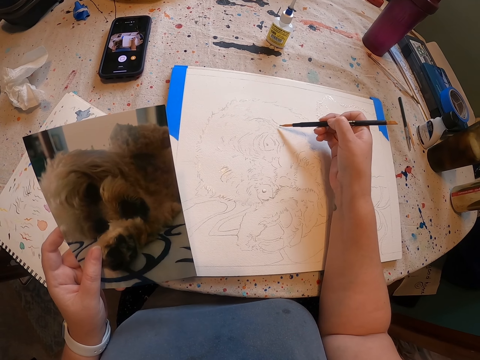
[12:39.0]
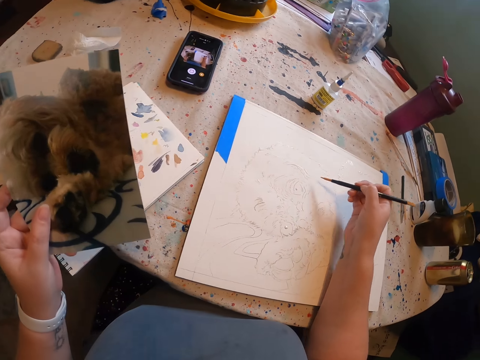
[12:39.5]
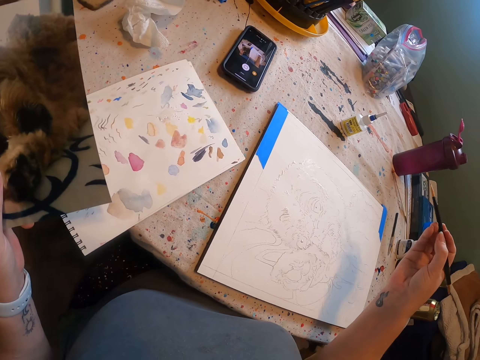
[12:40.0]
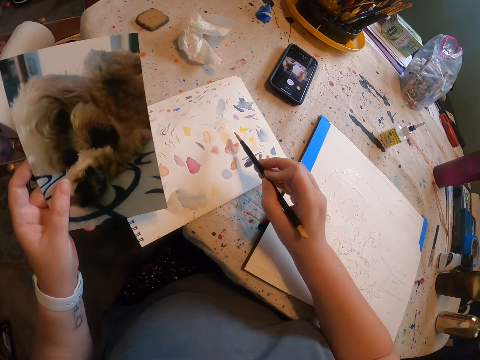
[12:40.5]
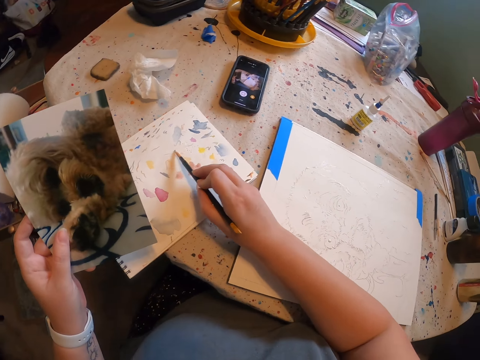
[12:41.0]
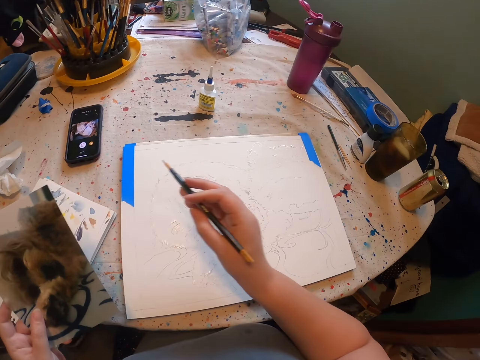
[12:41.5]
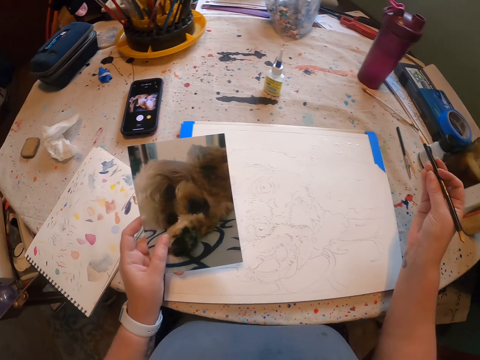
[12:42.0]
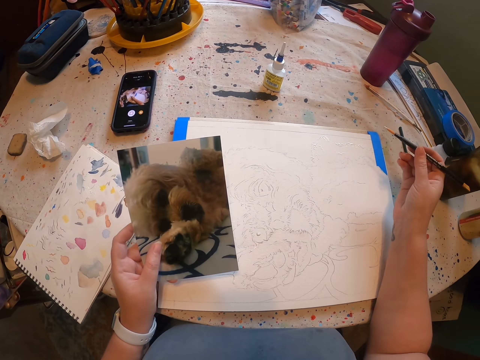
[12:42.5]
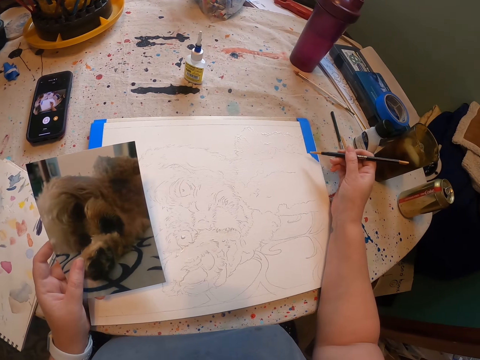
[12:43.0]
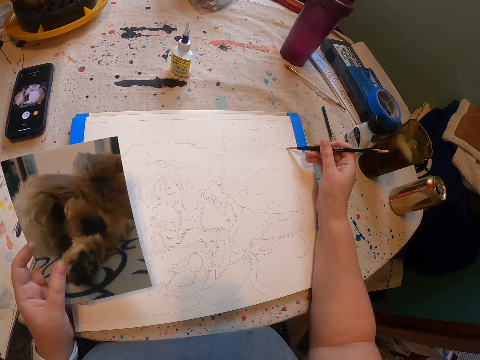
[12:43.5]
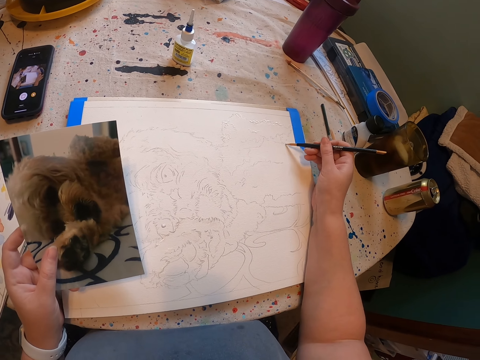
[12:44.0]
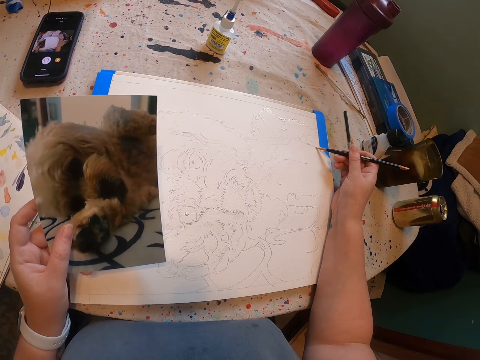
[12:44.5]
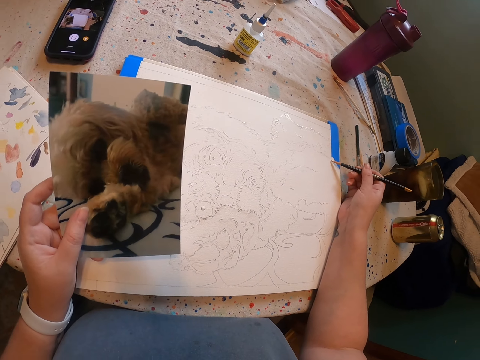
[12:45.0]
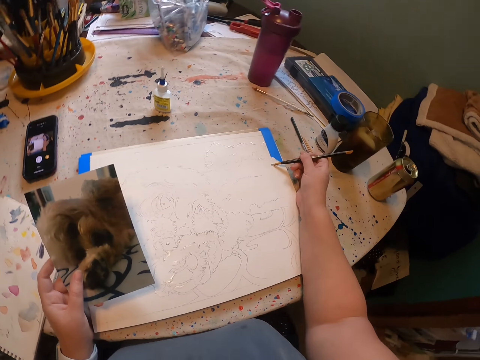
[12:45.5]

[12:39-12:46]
The camera wearer applies paint on a brush. They draw with the brush.

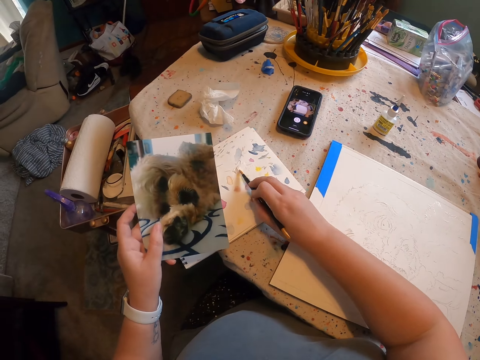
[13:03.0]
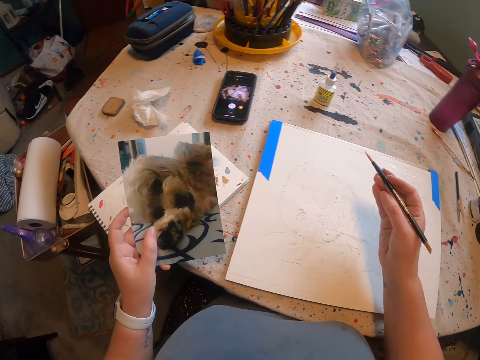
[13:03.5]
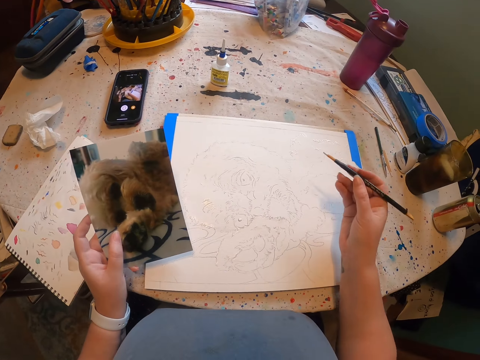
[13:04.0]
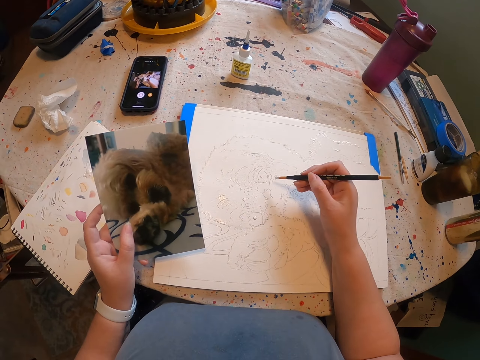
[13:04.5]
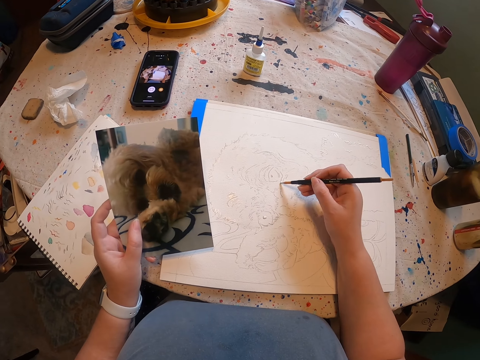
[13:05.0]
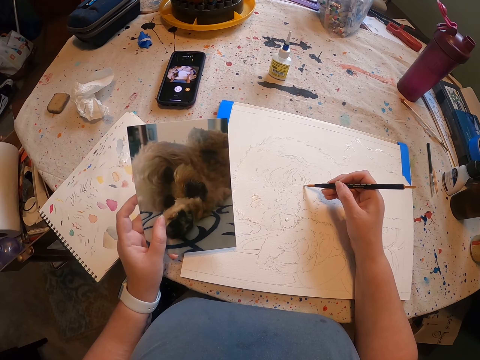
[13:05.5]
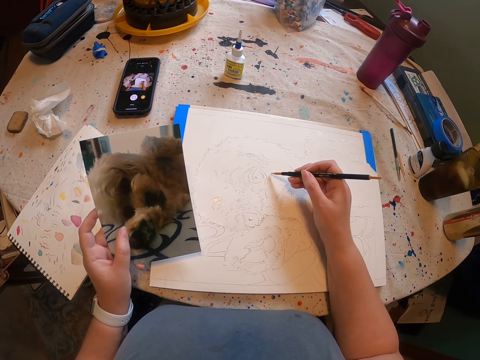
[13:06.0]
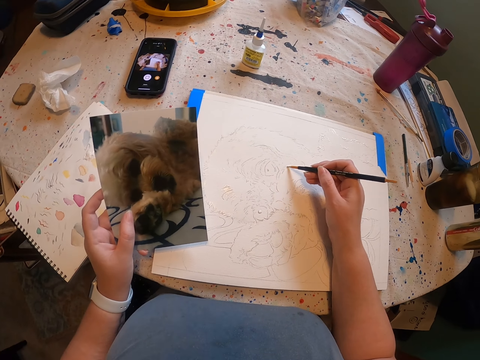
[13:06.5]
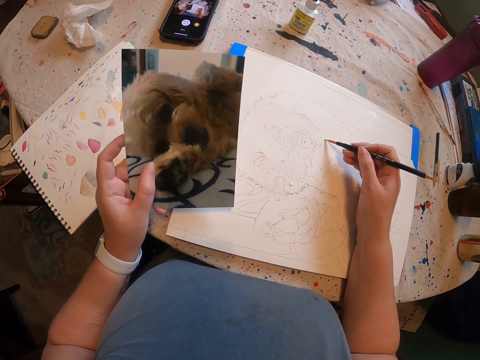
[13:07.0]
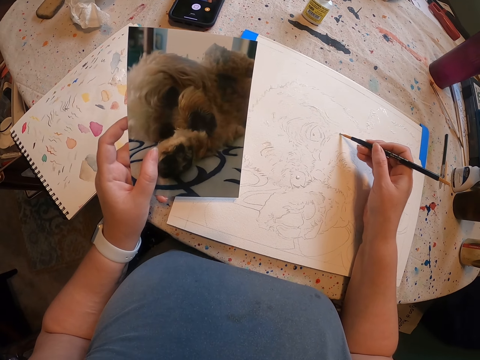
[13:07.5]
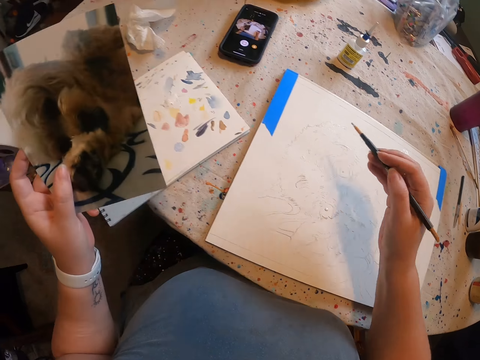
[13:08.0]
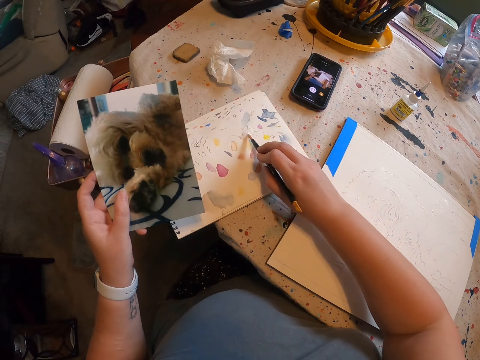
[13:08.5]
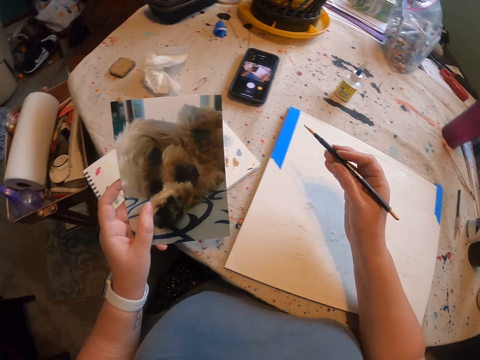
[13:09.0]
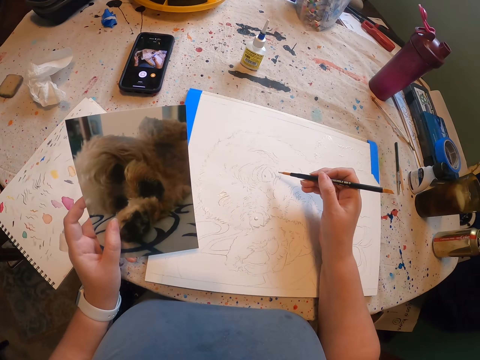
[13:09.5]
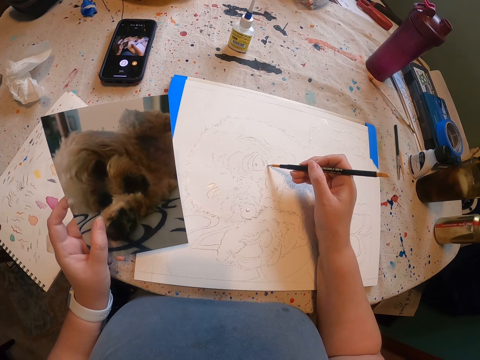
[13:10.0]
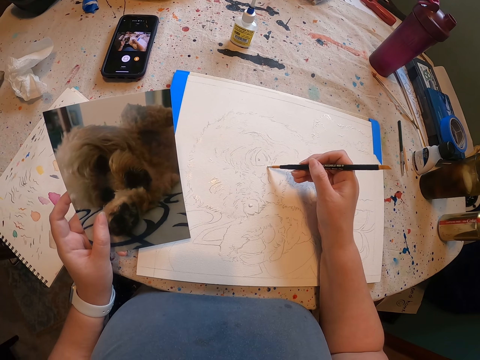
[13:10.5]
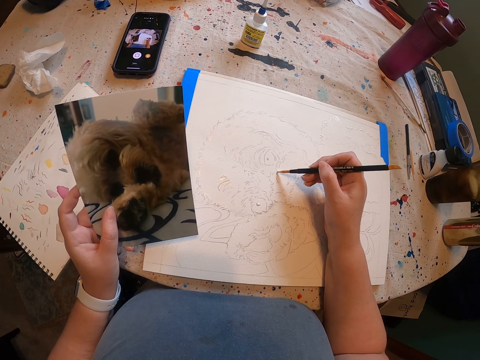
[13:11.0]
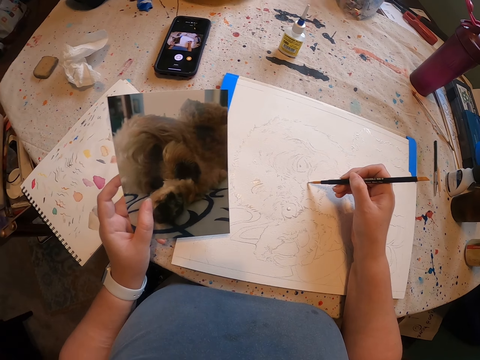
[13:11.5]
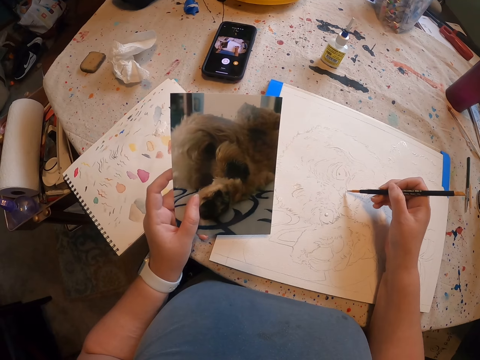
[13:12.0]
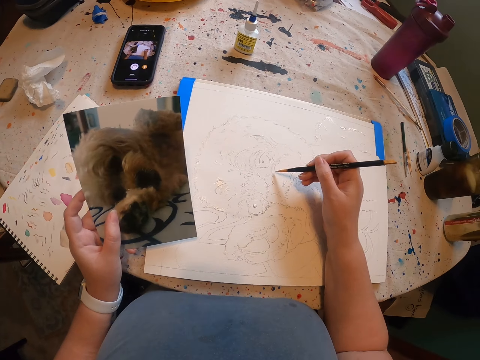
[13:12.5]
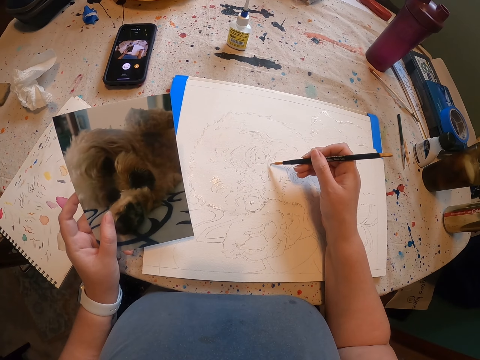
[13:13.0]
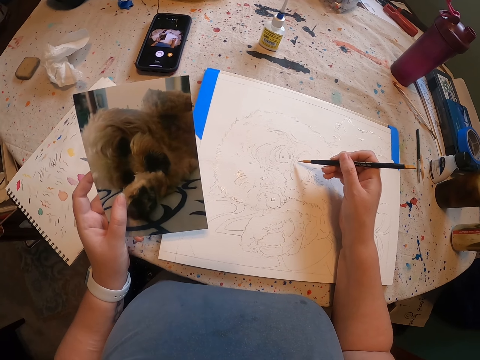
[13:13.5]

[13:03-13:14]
The camera wearer applies paint on a brush. They draw with the brush. They apply paint on the brush. They draw with the brush.

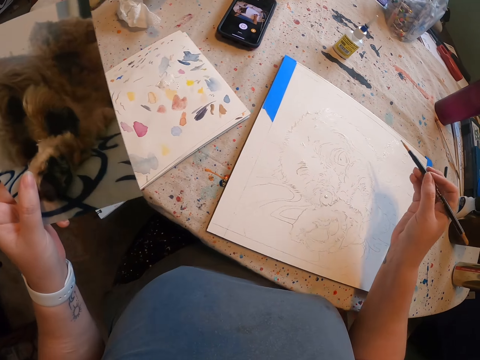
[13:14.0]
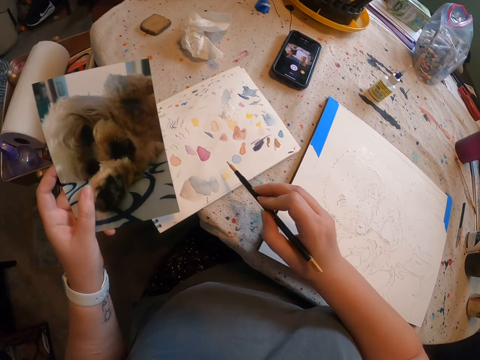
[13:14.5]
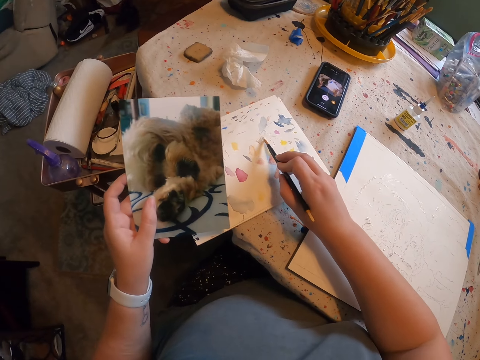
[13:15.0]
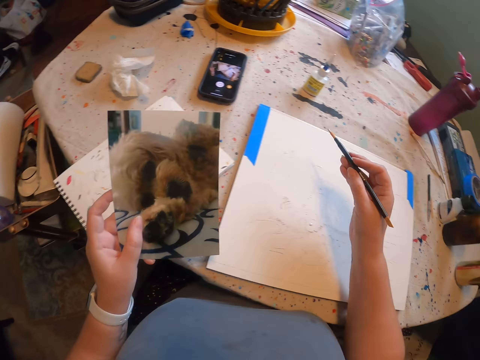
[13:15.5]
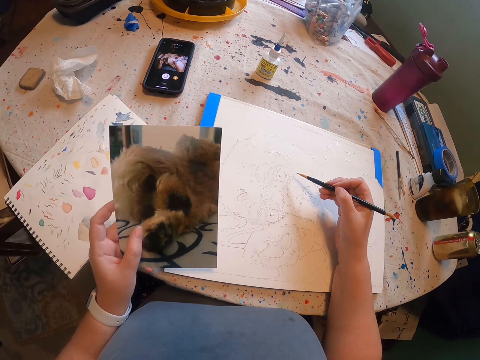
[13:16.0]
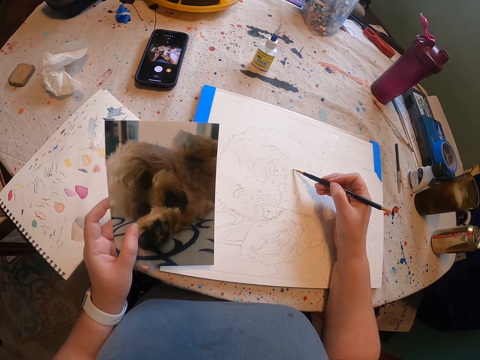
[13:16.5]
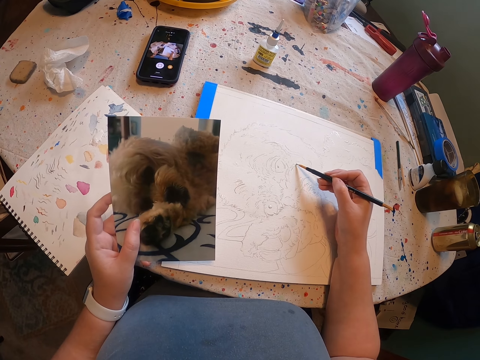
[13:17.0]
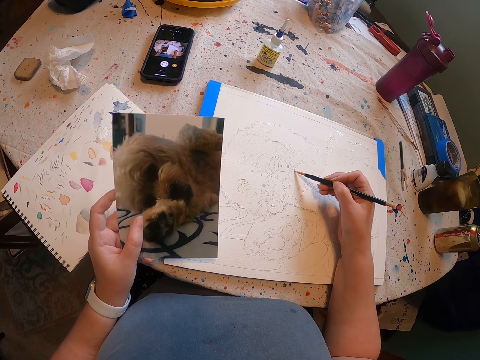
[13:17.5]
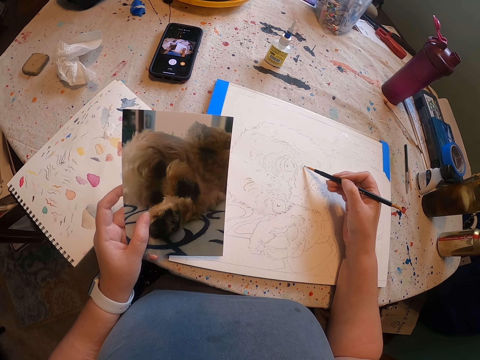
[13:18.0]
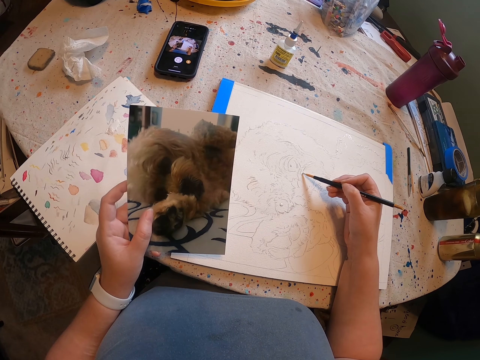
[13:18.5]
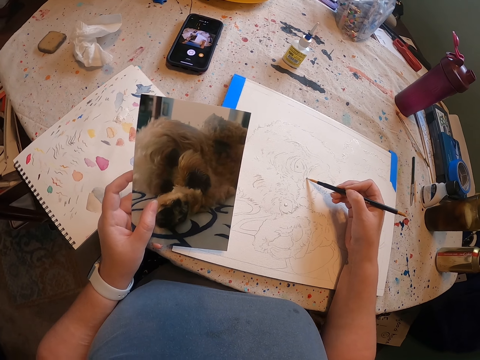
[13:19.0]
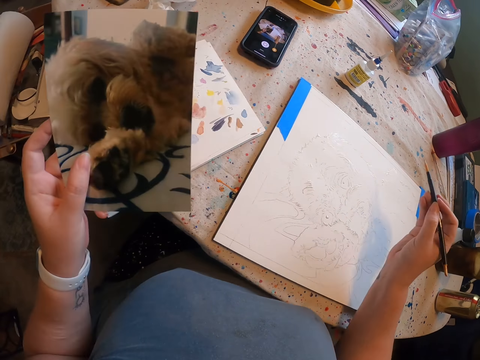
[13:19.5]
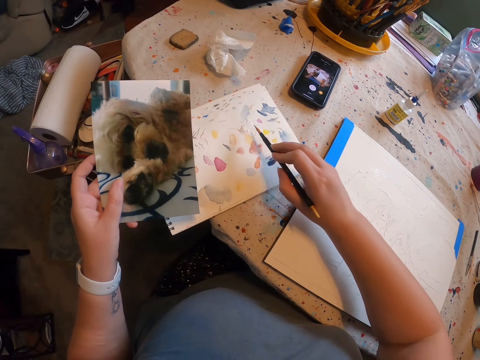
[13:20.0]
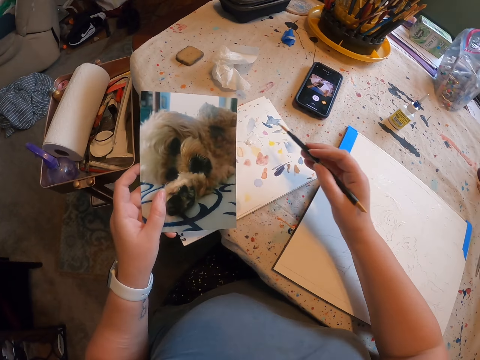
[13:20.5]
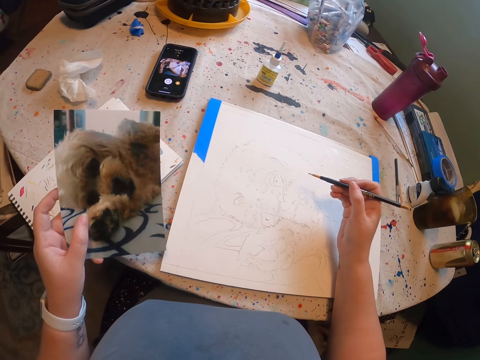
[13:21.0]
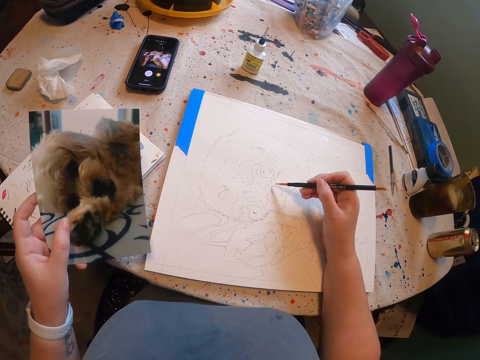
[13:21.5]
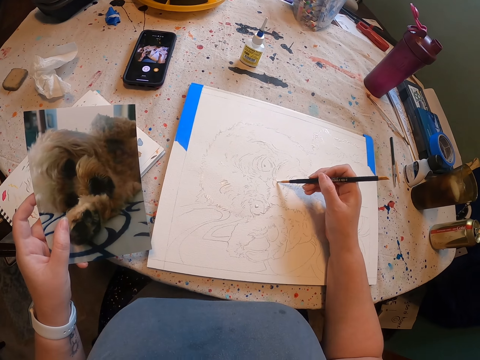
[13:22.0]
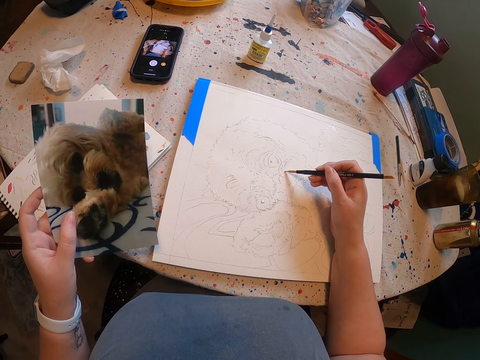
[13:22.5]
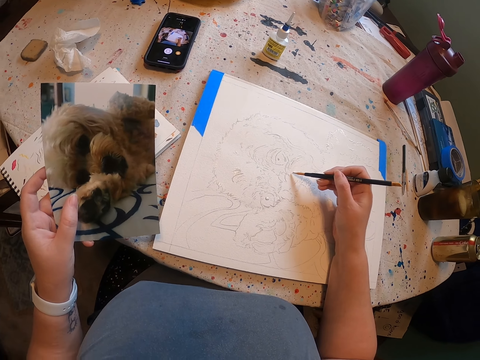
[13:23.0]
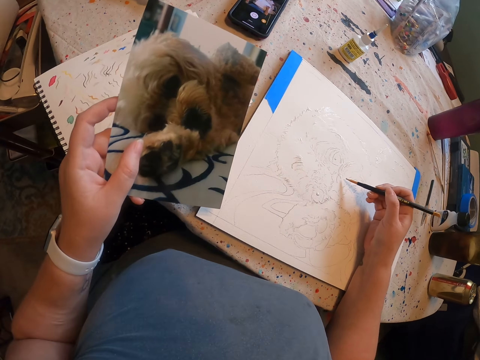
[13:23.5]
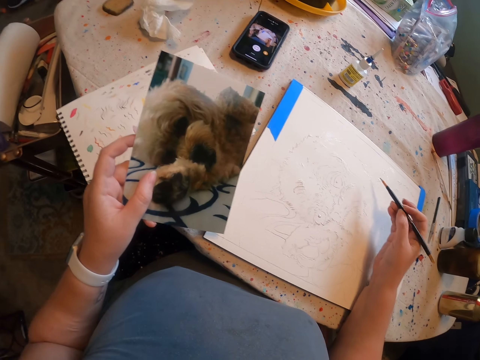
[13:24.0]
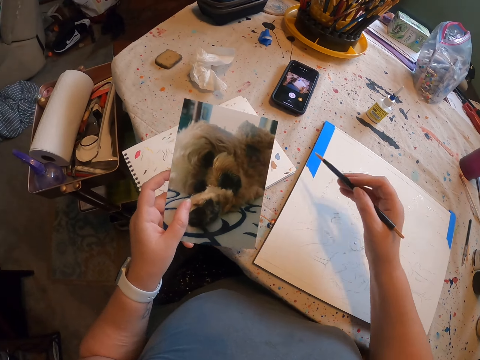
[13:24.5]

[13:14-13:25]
The camera wearer applies paint on a brush. They draw with the brush. They apply paint on the brush. They draw with the brush.
